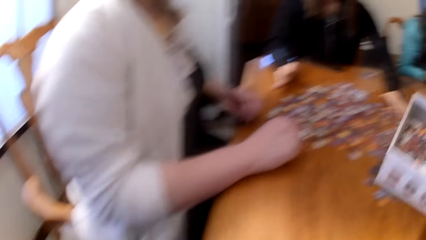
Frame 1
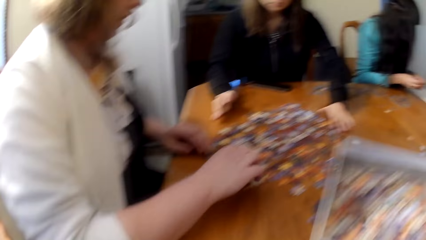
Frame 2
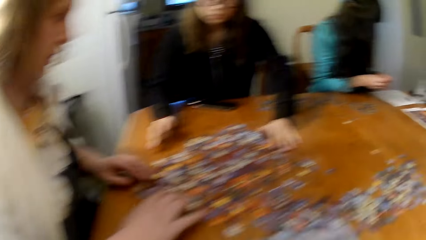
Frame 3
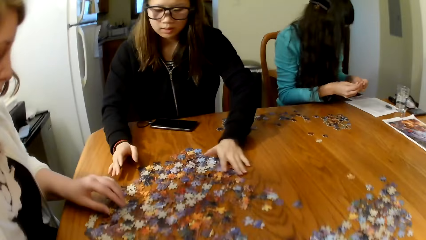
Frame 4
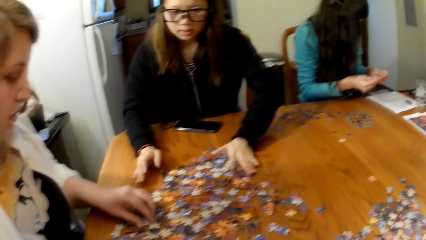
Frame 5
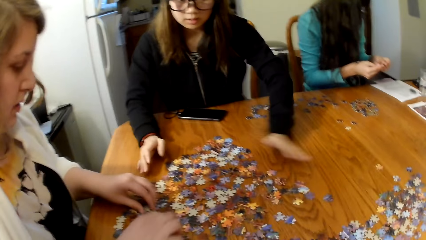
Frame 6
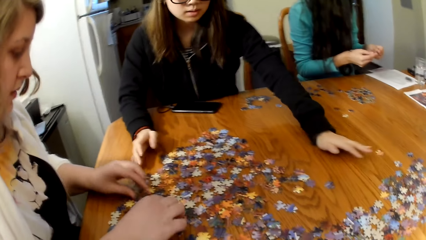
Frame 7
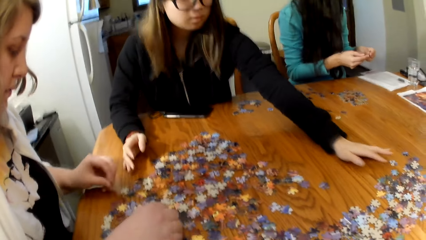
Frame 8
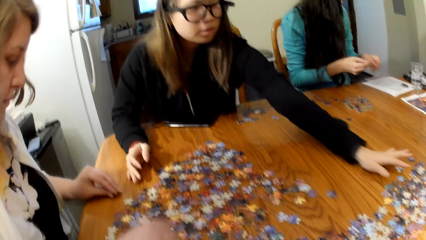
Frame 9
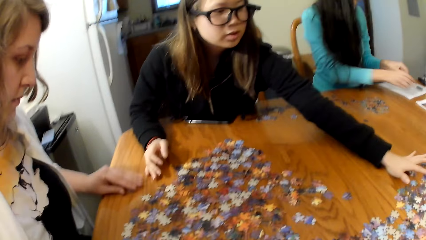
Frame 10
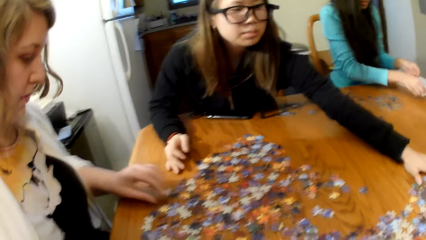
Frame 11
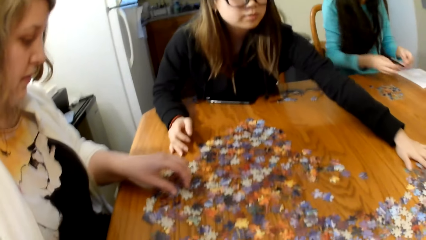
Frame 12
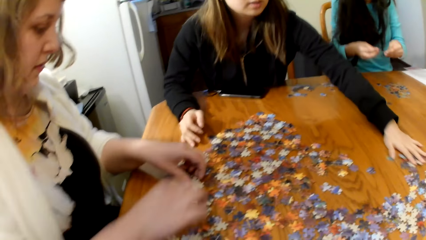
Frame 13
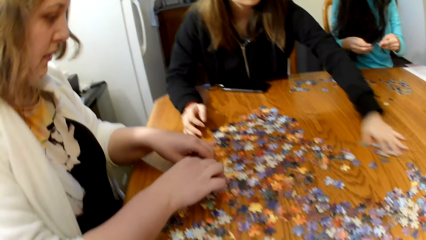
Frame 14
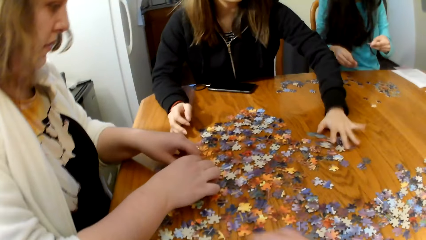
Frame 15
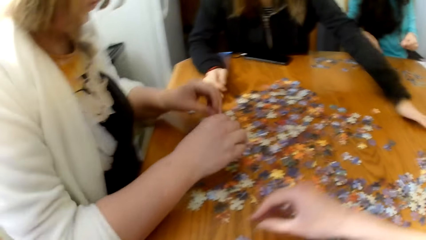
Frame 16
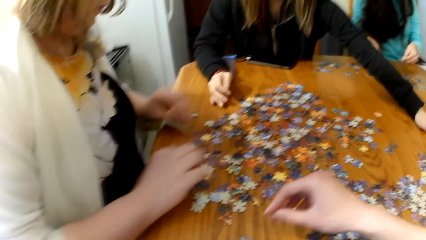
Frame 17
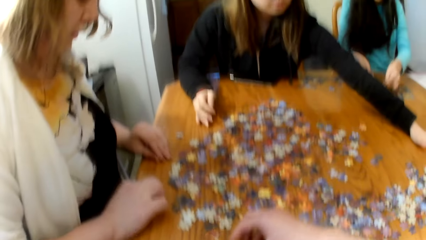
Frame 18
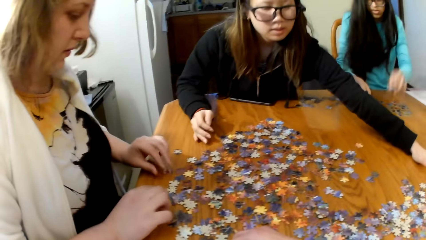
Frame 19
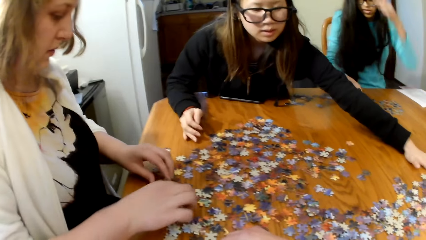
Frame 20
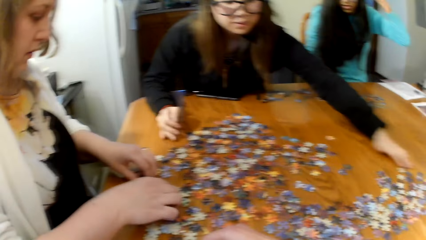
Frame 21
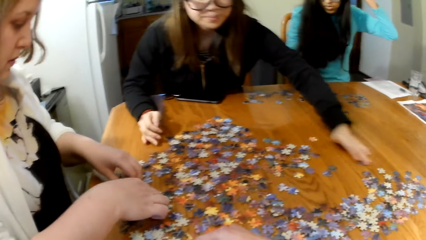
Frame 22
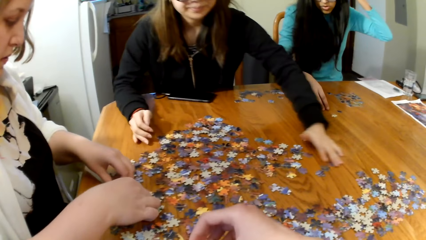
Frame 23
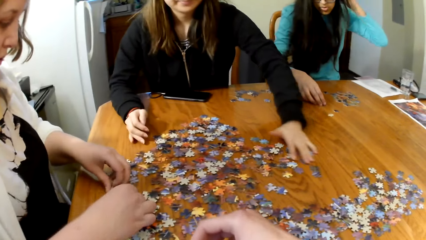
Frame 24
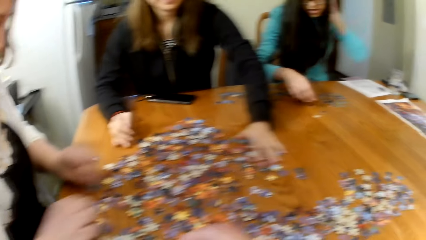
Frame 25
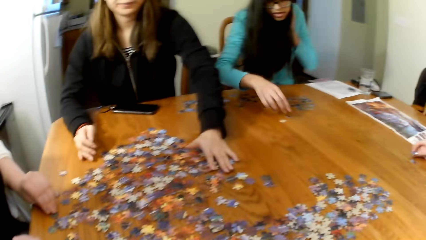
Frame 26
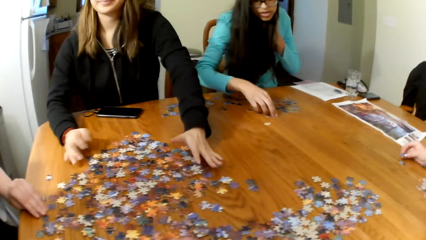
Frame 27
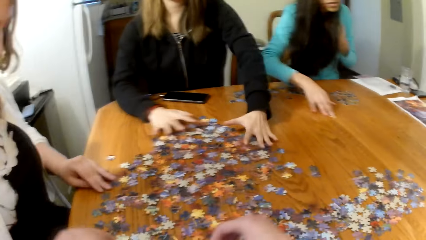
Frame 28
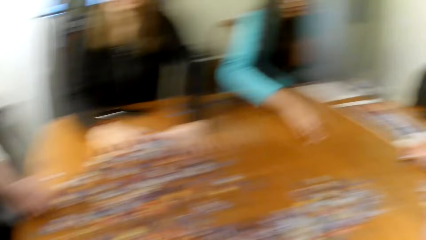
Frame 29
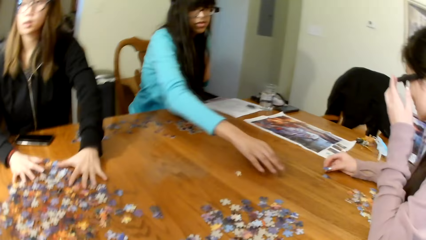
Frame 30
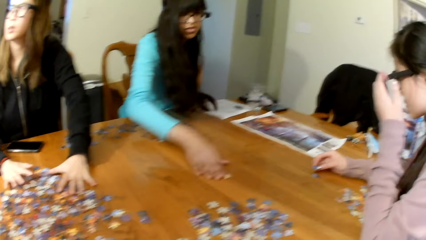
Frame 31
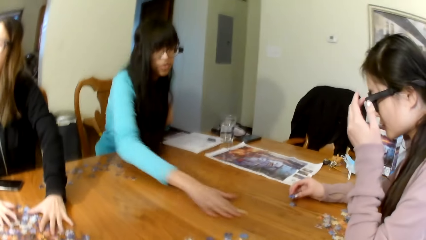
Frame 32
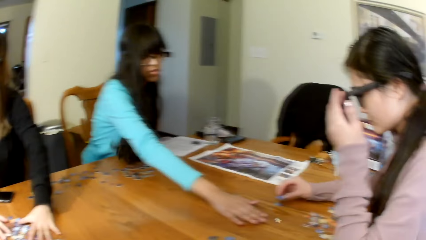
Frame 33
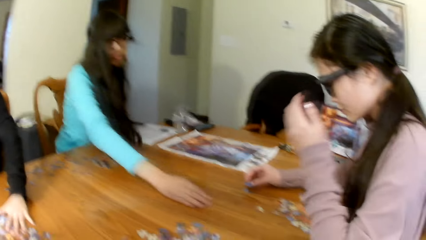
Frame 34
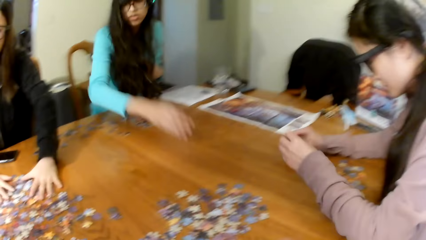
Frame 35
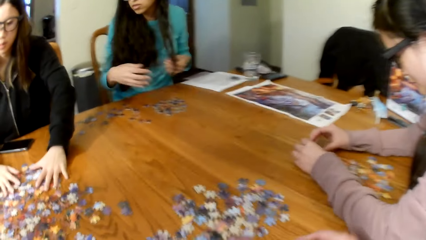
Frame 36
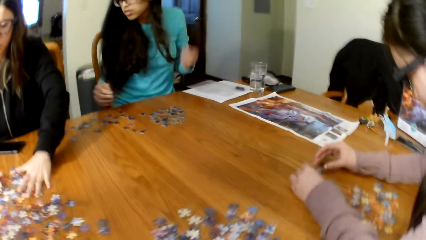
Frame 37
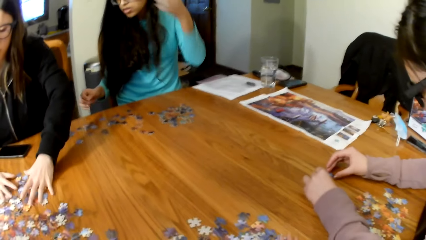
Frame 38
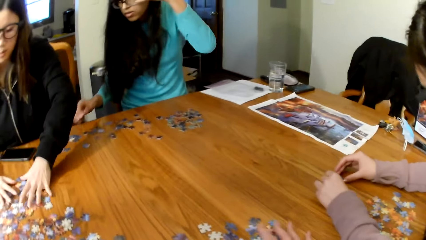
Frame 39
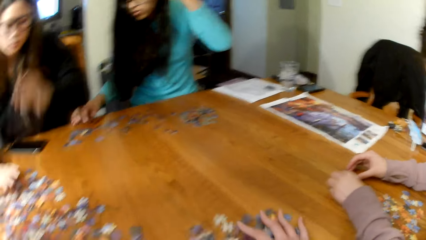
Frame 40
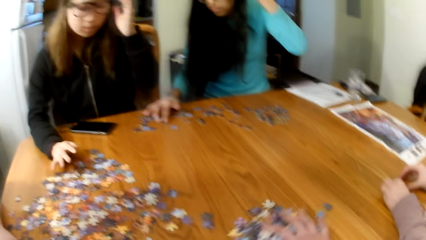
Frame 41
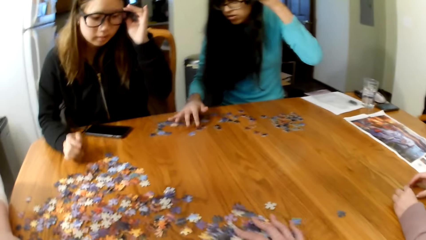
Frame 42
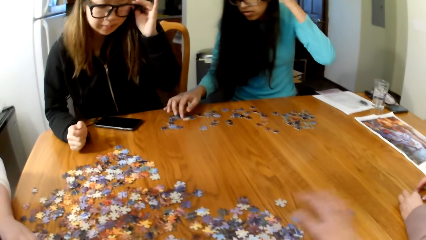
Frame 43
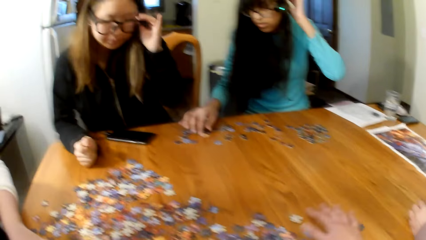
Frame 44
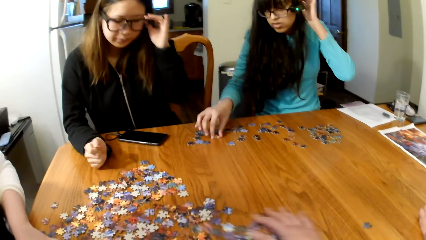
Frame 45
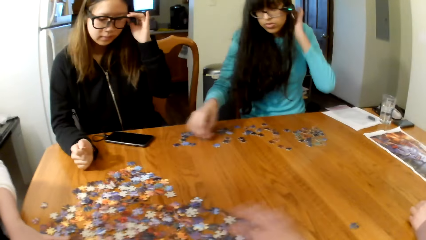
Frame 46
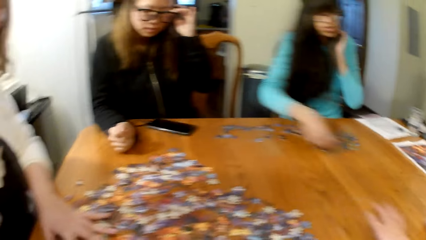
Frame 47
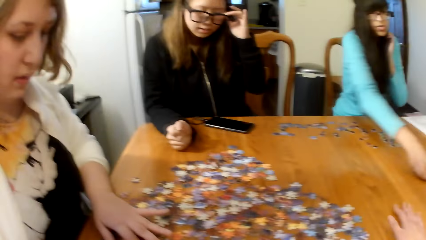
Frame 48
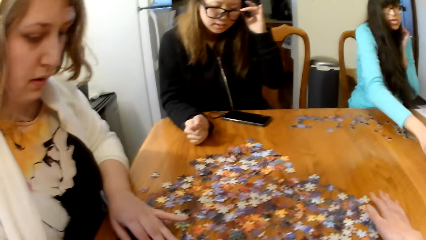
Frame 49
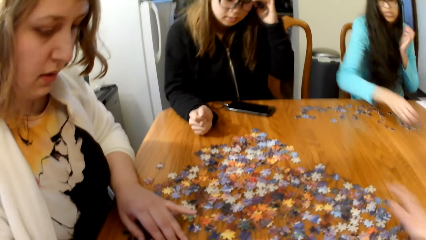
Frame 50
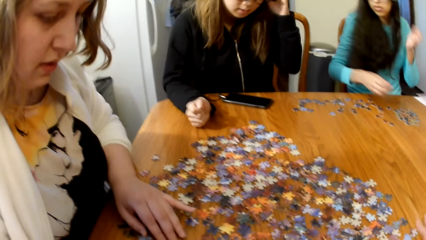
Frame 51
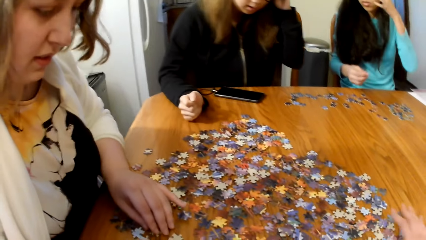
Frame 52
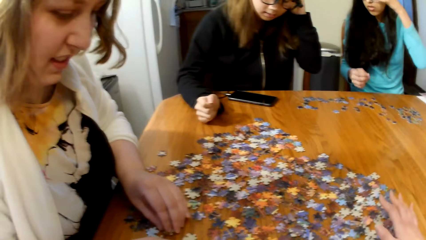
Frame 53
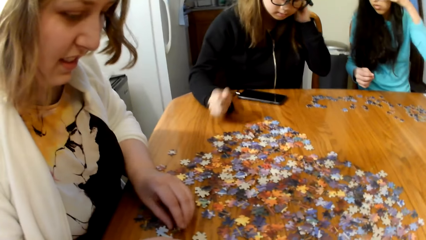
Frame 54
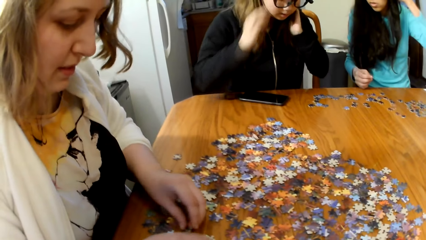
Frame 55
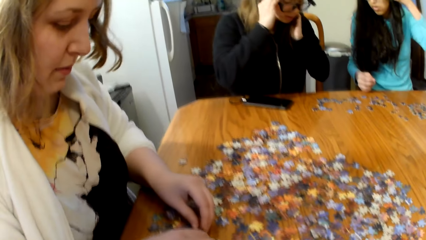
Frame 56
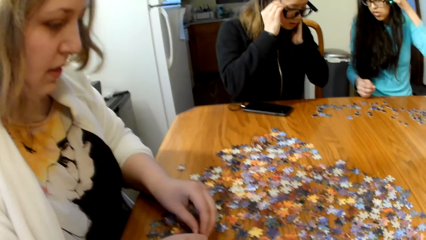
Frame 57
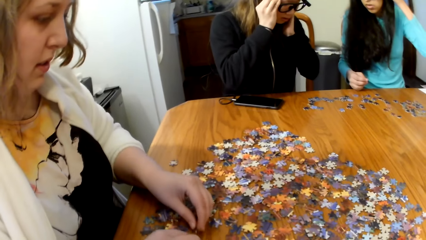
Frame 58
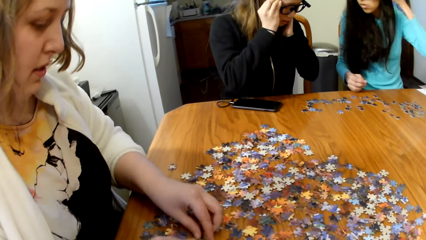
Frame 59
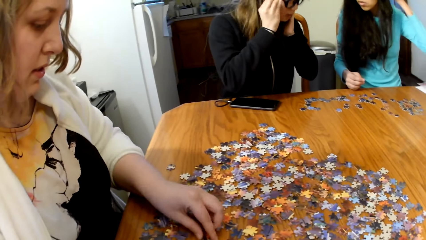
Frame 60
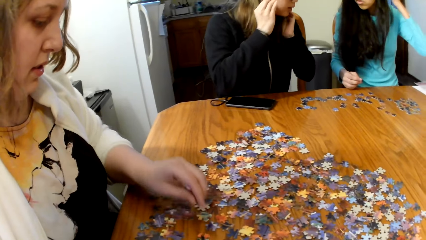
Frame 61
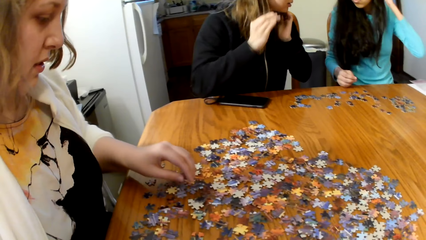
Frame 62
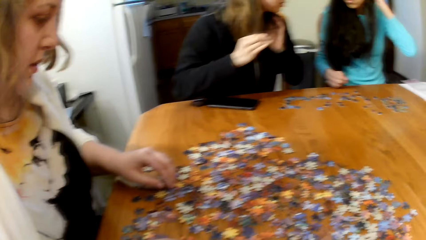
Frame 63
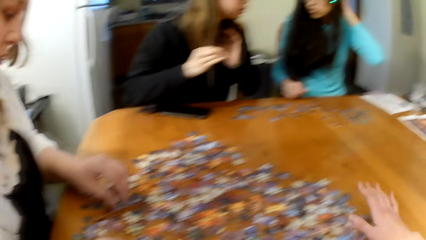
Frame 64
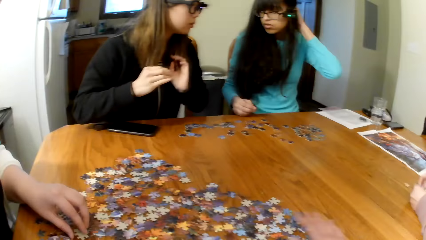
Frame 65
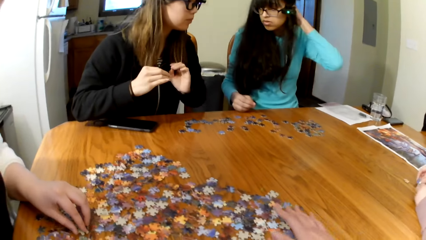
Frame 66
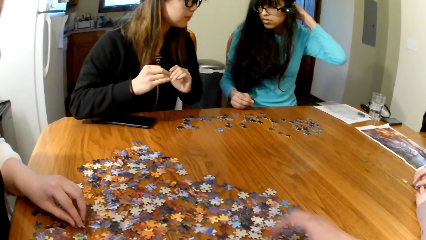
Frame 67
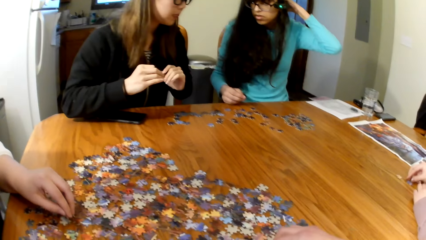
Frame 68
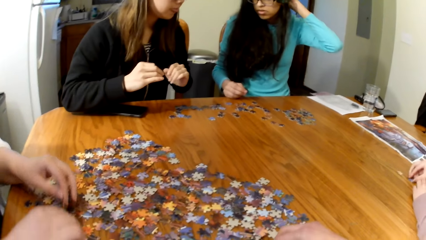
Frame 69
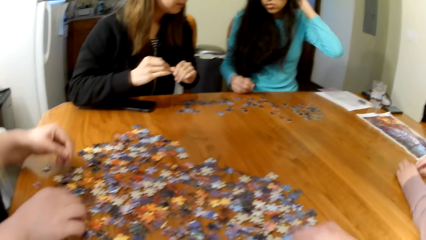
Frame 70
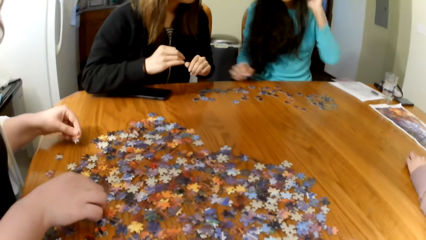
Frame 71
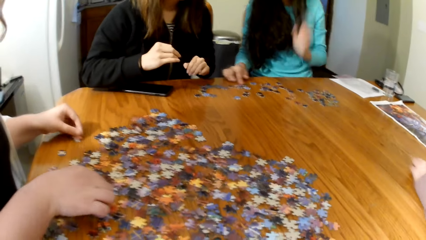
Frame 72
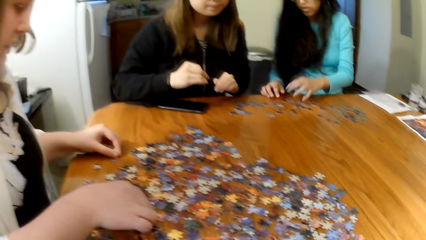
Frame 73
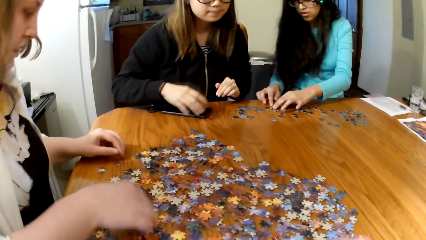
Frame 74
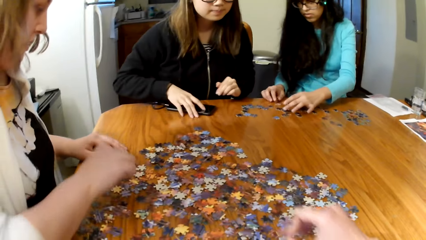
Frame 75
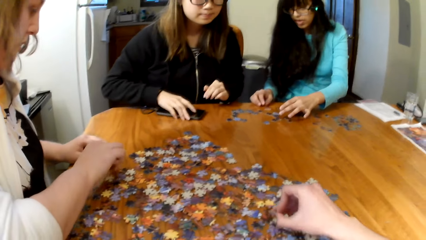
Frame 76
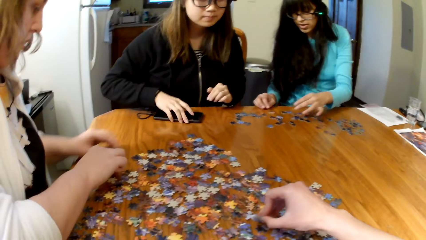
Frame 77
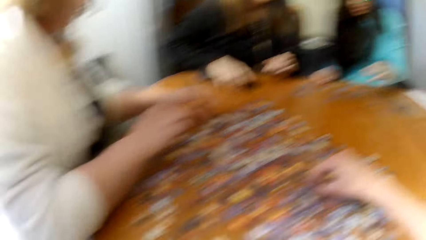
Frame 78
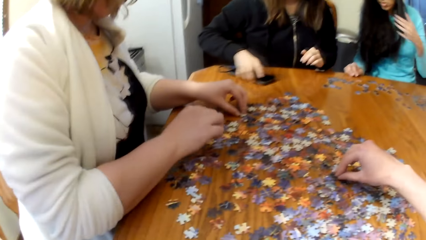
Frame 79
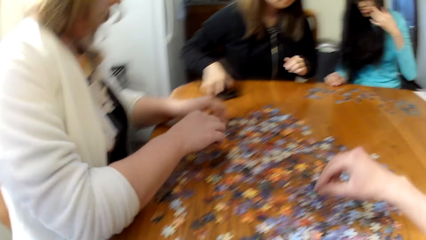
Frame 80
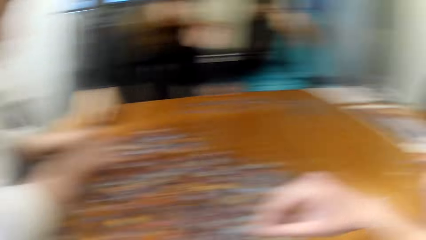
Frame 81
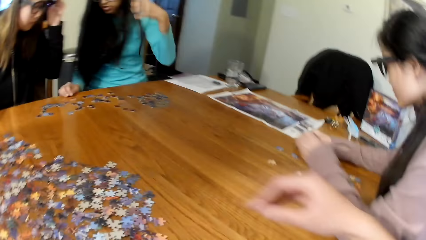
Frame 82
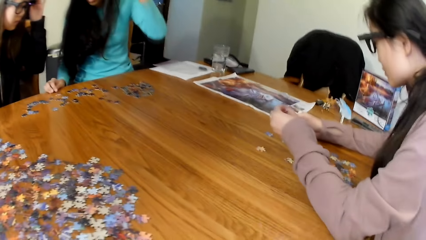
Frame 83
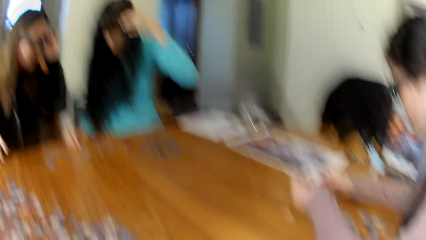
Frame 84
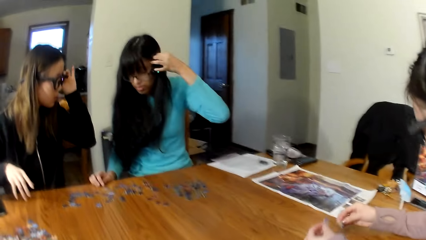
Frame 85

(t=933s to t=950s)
A lady arranges the pieces of puzzle. A woman looks for pieces of the puzzle. Another lady arranges the pieces of puzzle. The camera wearer looks for puzzle pieces. They arrange the pieces of puzzle.
